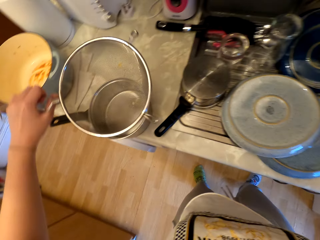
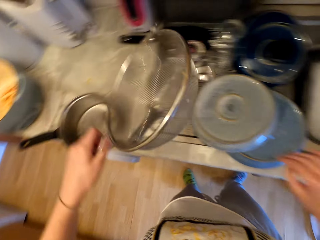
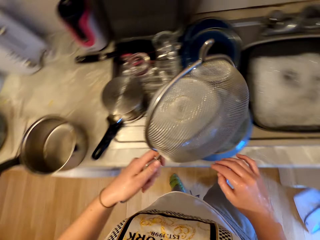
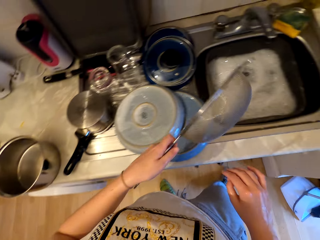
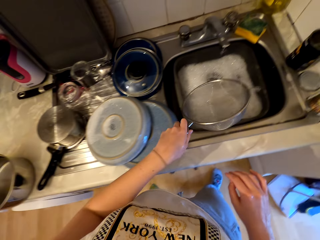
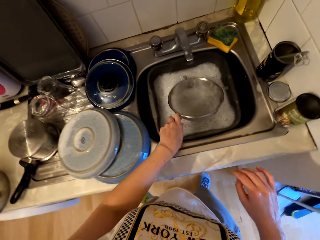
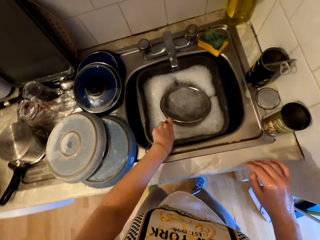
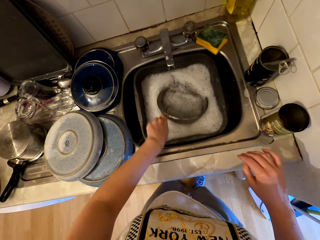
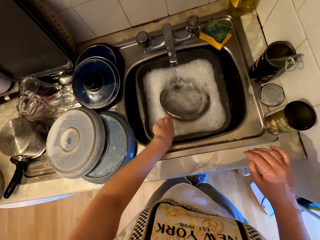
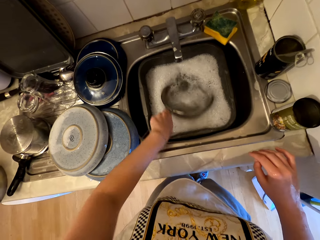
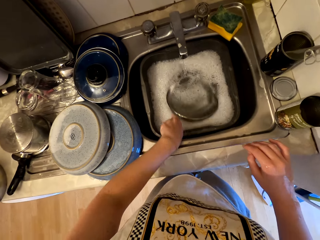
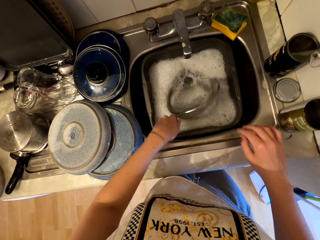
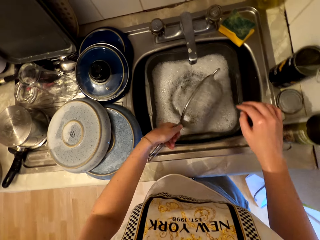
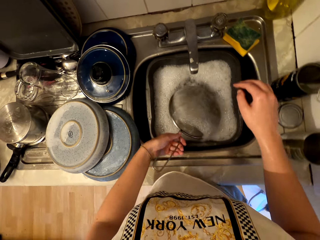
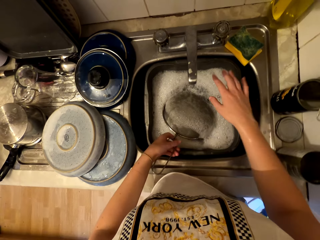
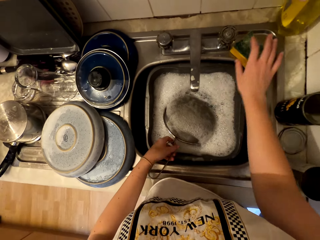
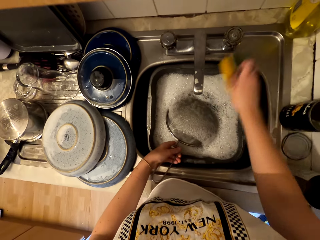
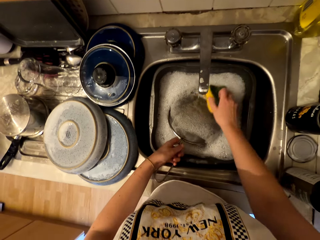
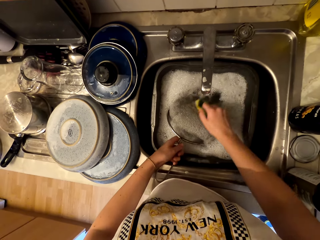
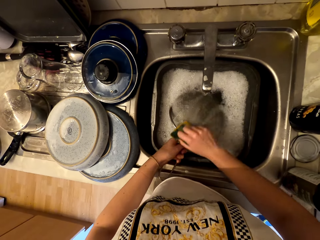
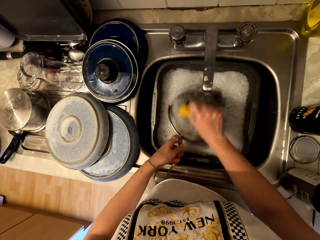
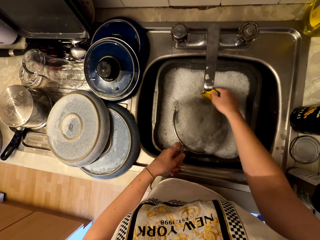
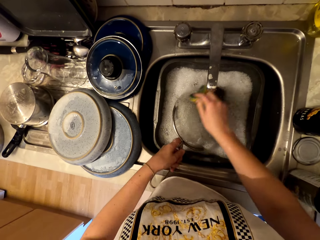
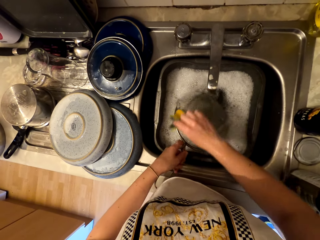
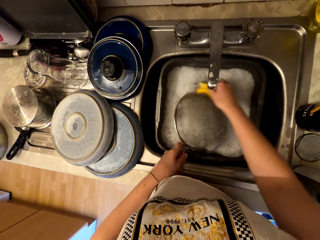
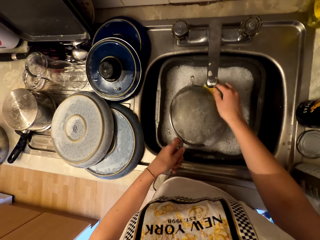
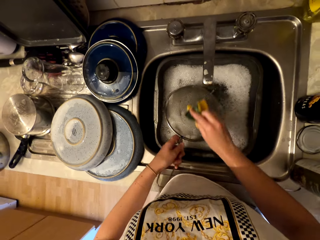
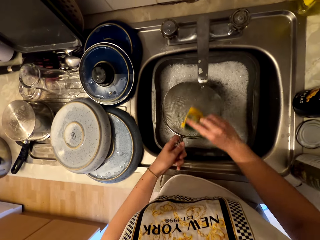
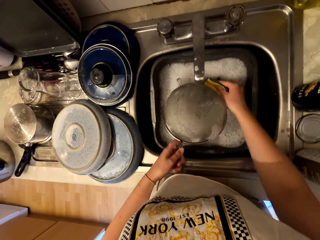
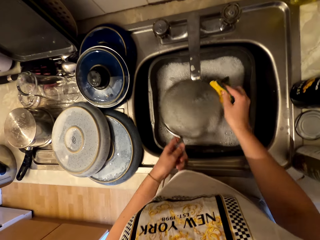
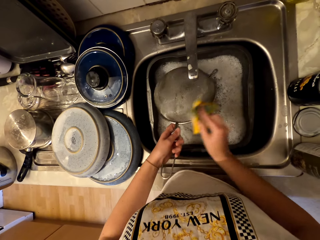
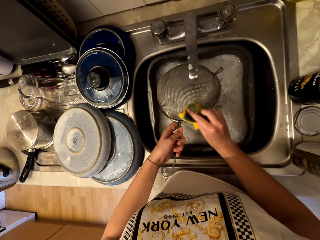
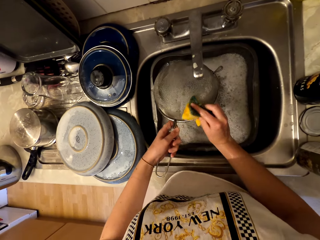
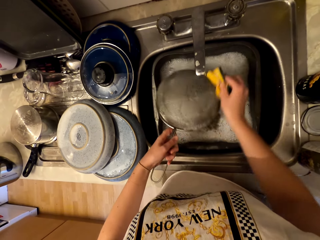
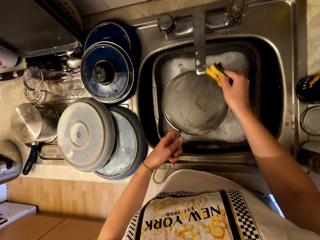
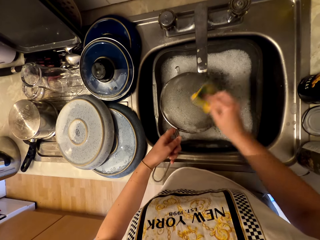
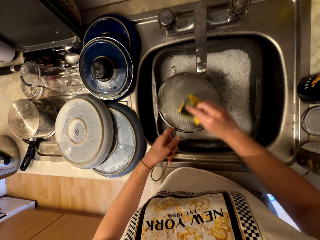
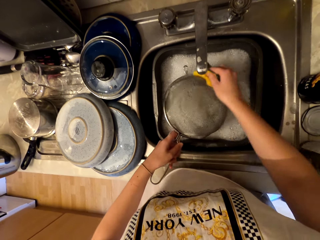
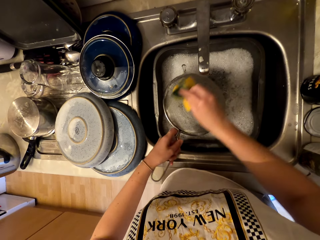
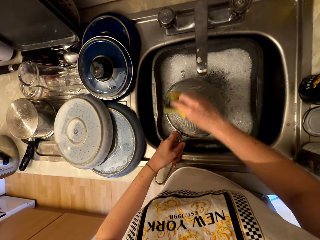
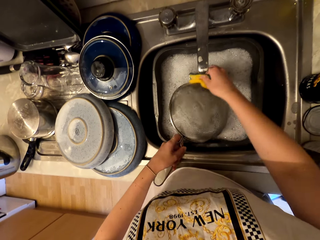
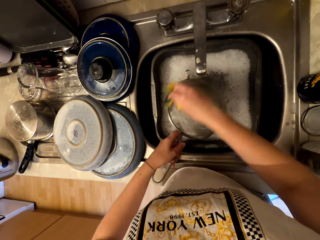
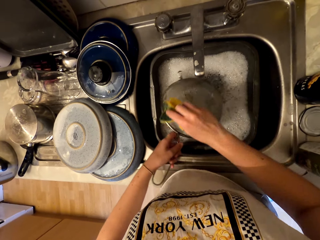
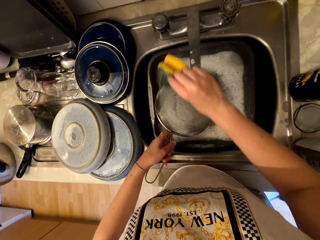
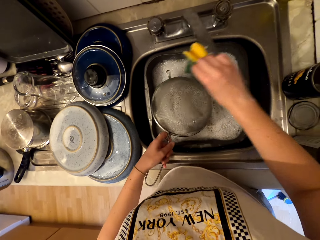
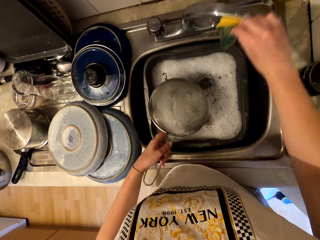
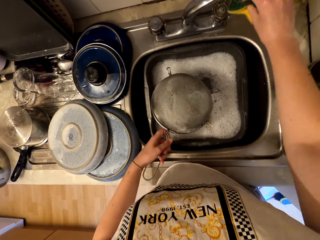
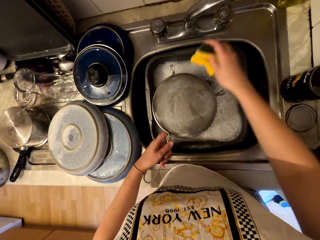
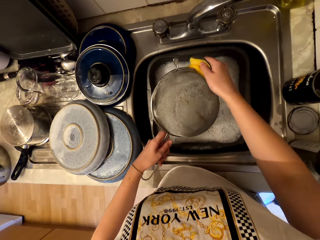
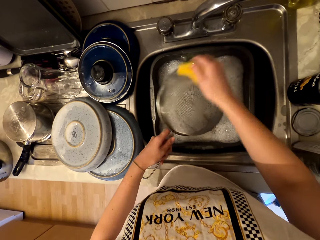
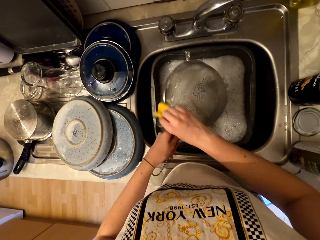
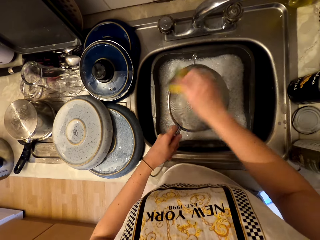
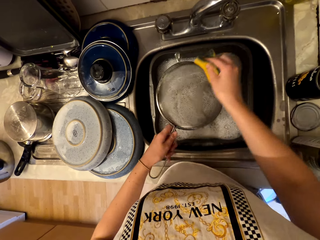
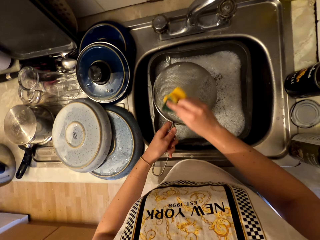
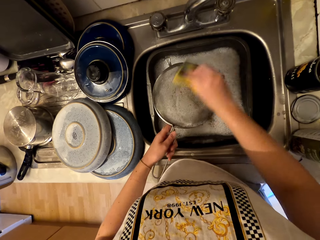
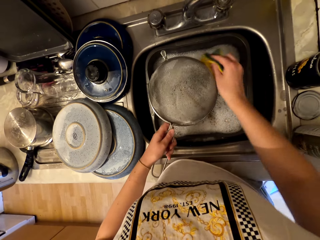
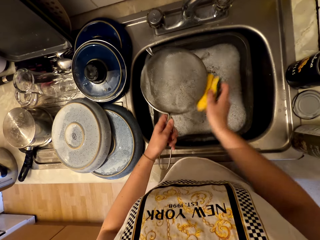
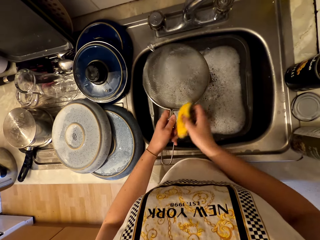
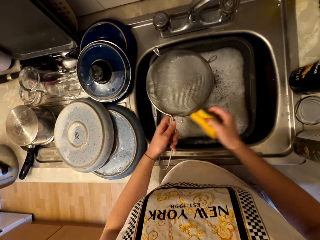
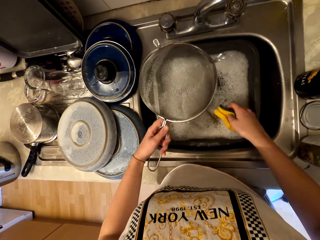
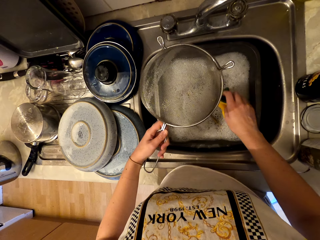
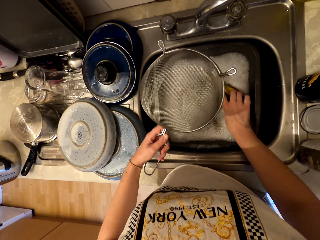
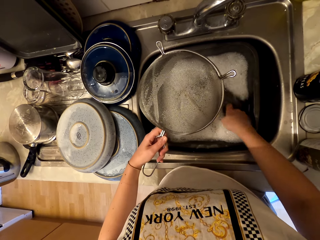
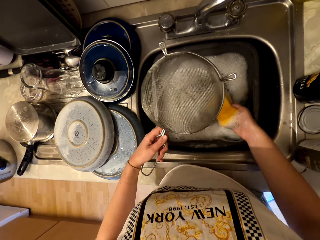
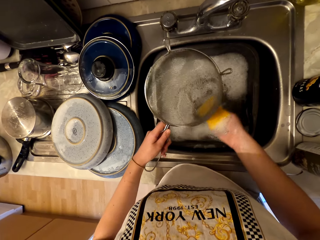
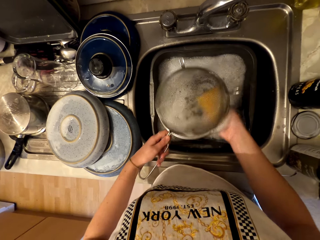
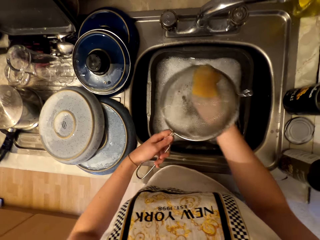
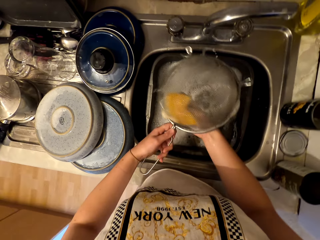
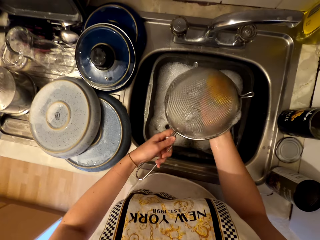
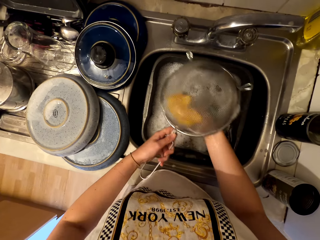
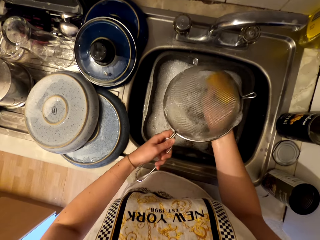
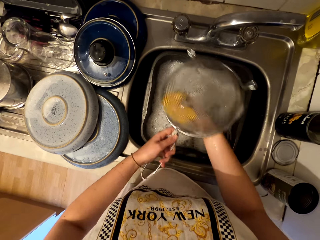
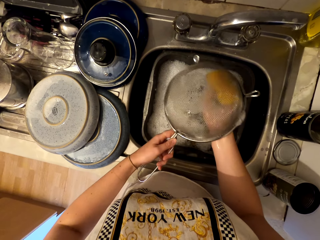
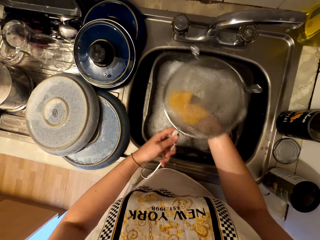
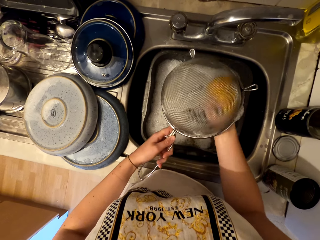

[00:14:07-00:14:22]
The camera wearer picks a sieve from the countertop. They place the sieve in the basin. They pick the sponge from the sink. They wash the sieve with the sponge. They move the tap. They scrub the sieve. They insert the scrubber in water. They scrub the sieve.

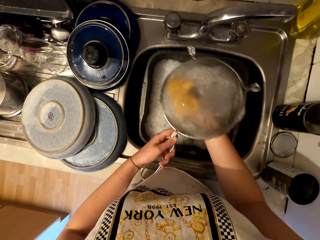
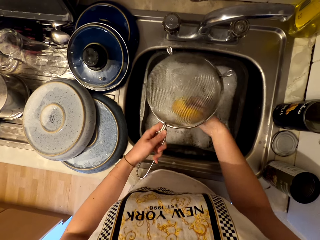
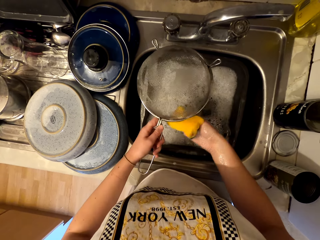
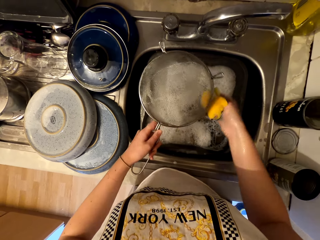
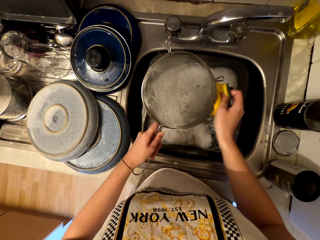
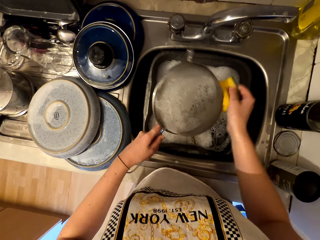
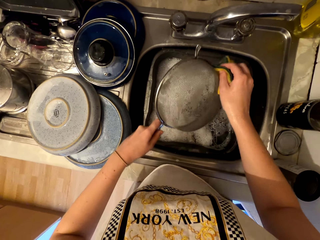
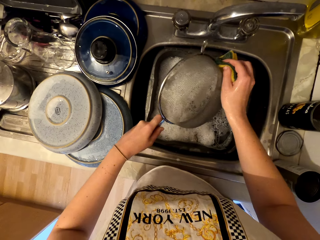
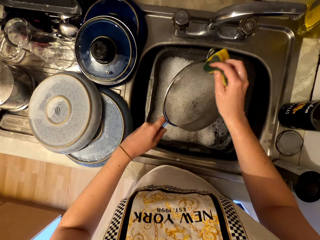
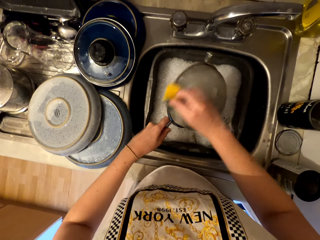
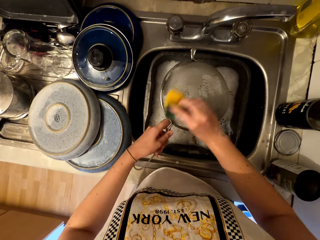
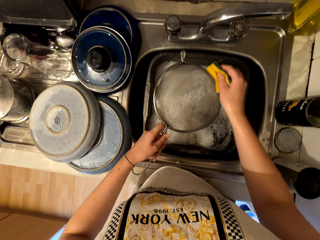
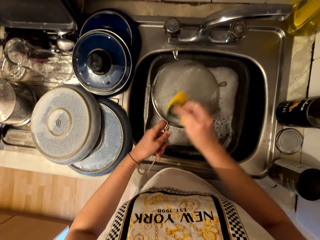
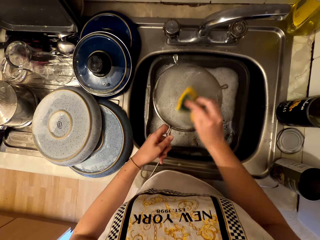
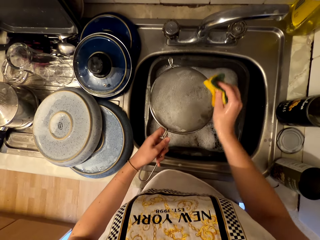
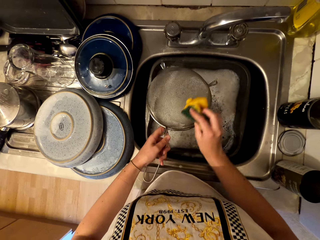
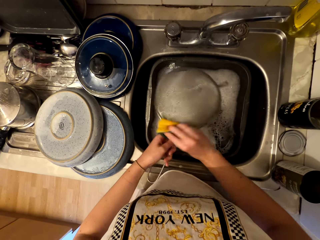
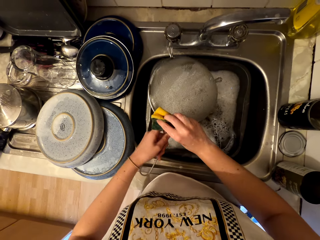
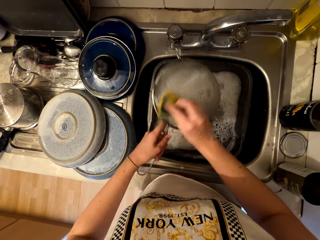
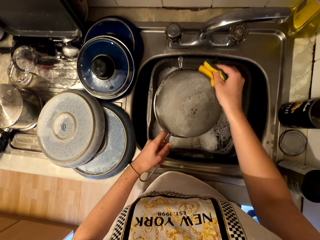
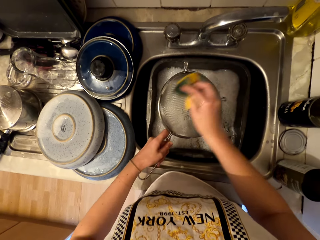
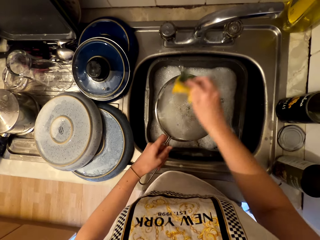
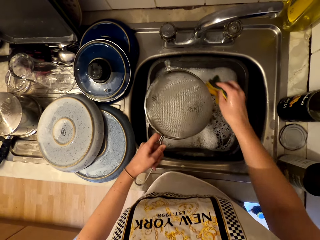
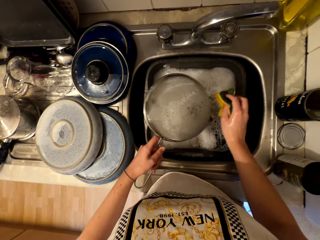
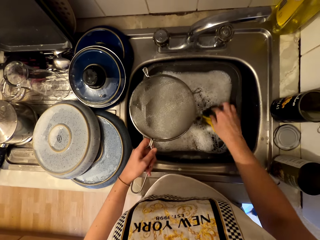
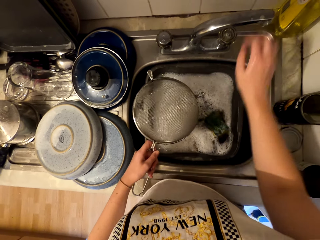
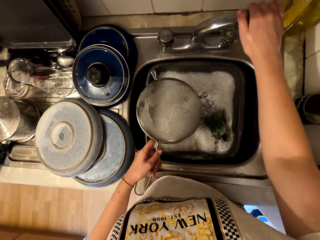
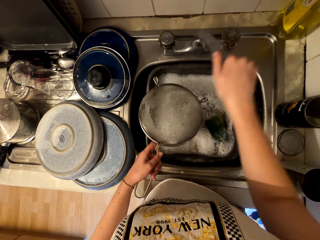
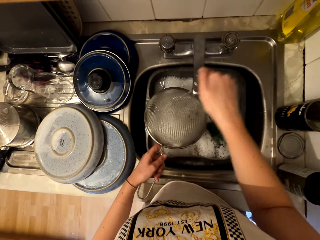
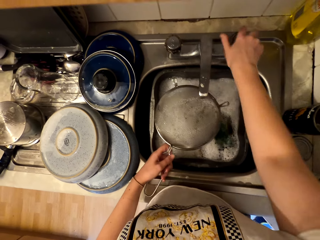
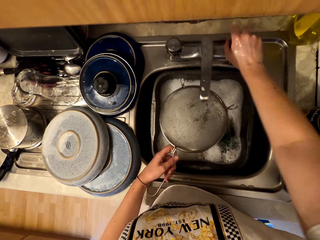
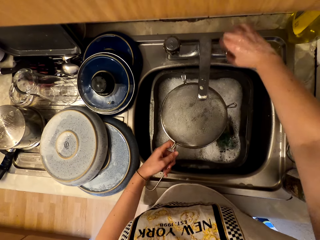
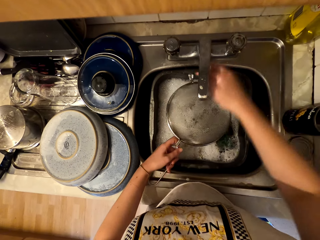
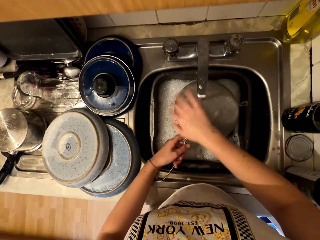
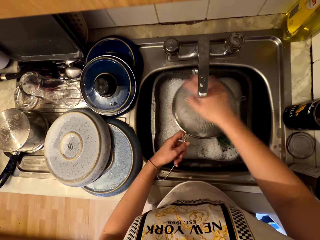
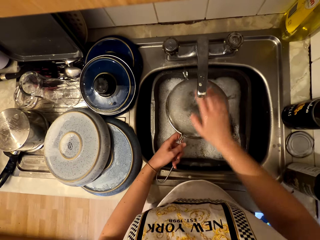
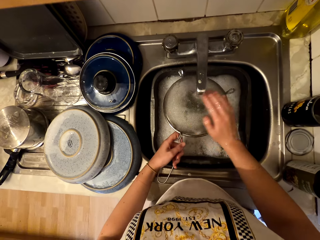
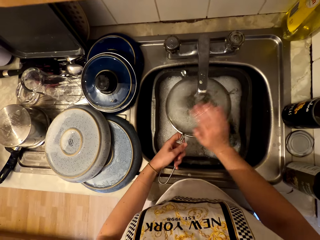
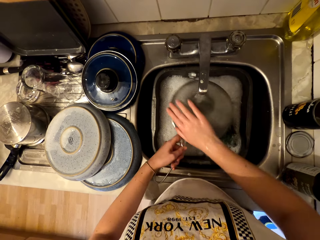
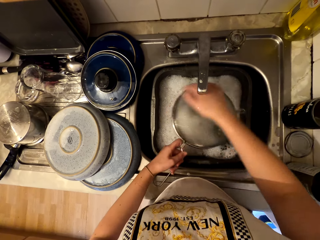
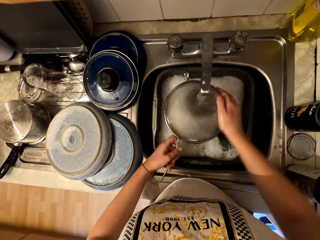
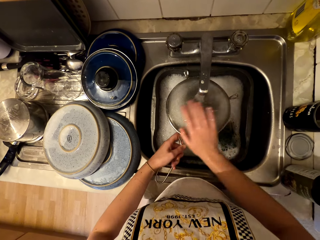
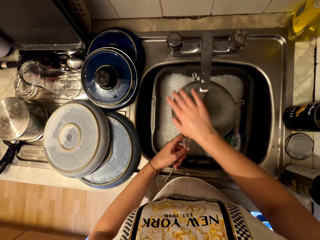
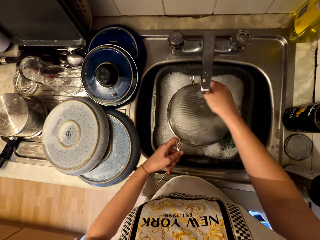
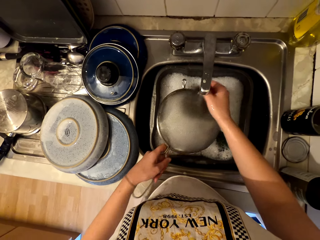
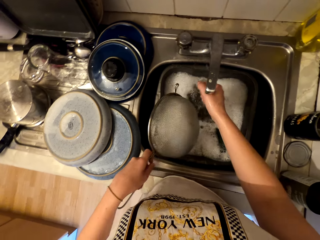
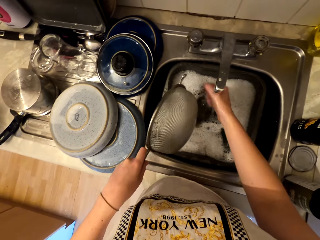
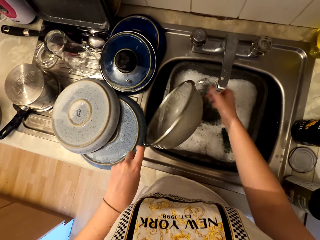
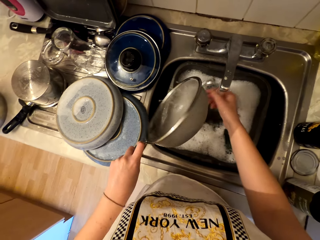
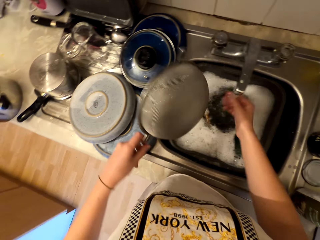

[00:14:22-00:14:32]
The camera wearer places the sponge in the basin. They turn the tap and open the water tap. They rinse the sieve.
